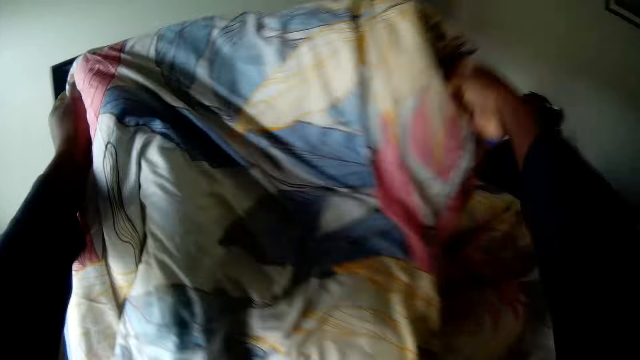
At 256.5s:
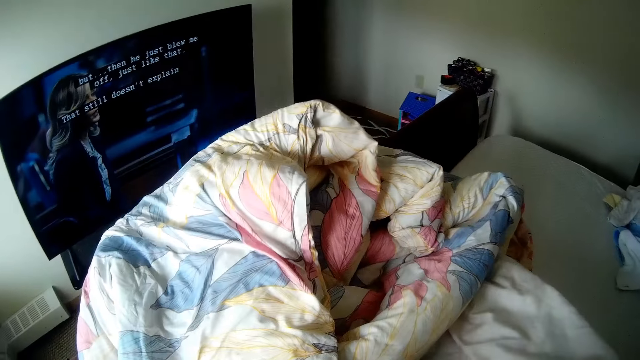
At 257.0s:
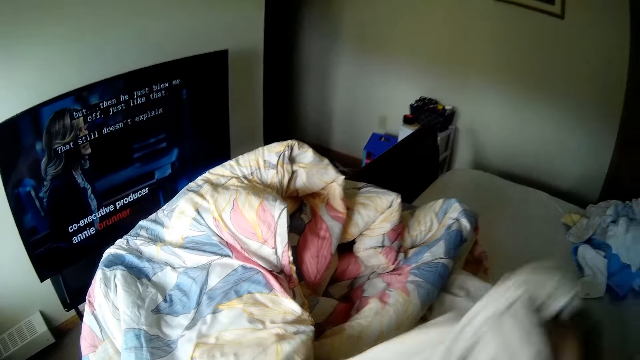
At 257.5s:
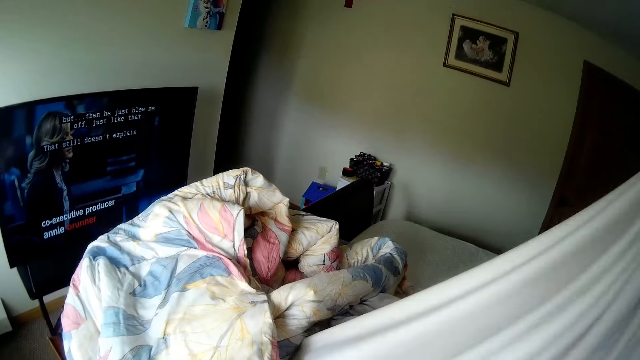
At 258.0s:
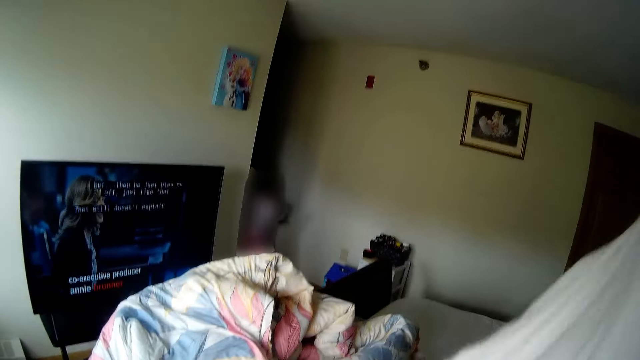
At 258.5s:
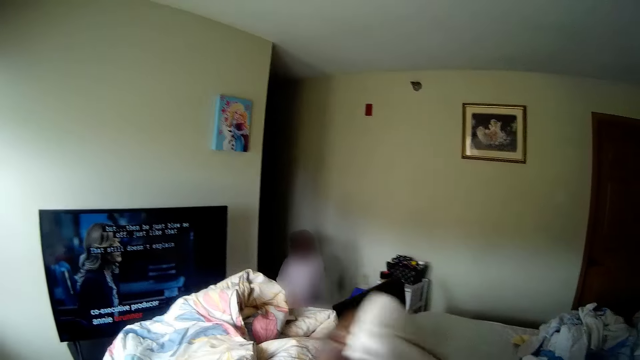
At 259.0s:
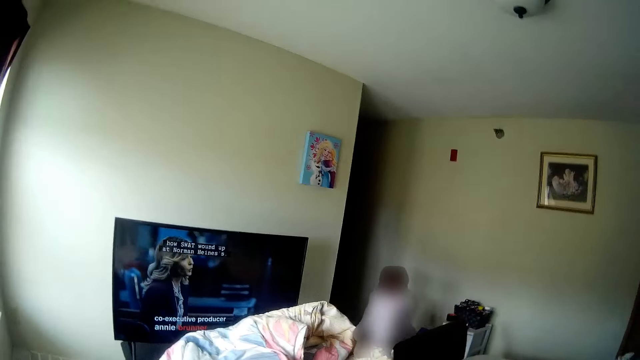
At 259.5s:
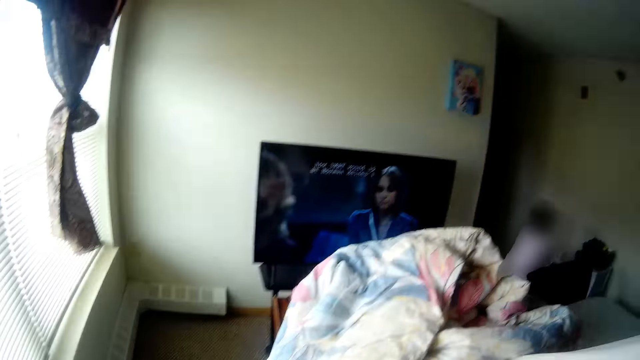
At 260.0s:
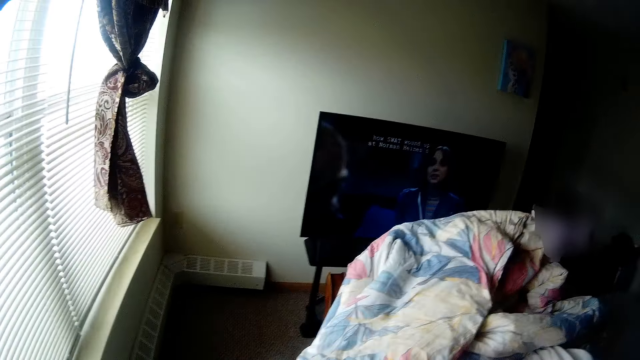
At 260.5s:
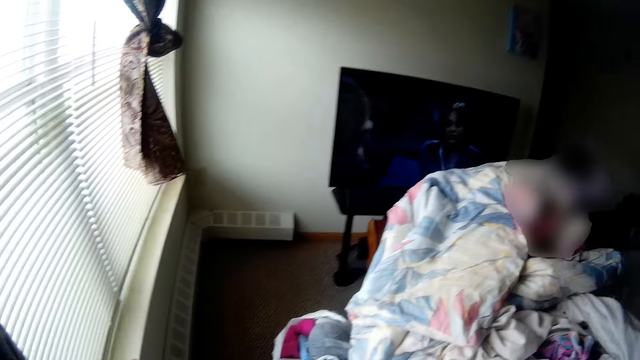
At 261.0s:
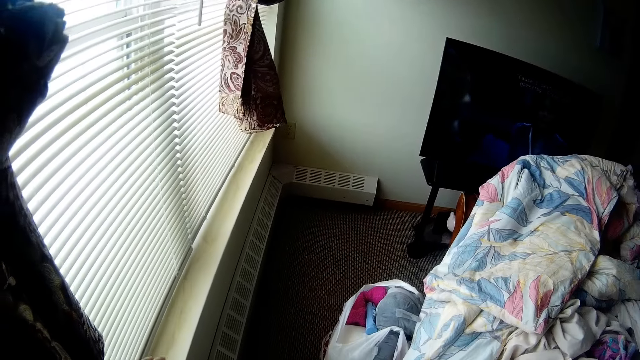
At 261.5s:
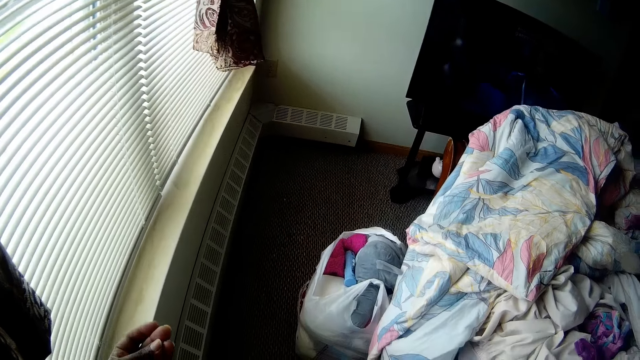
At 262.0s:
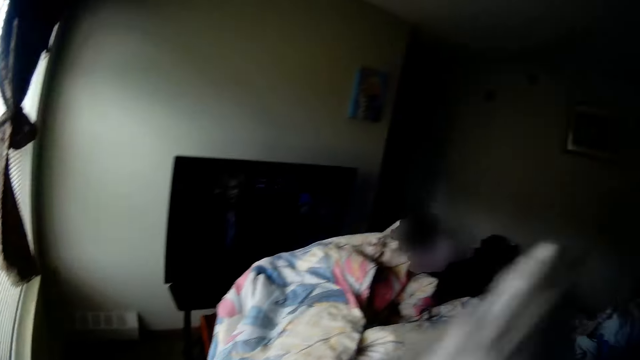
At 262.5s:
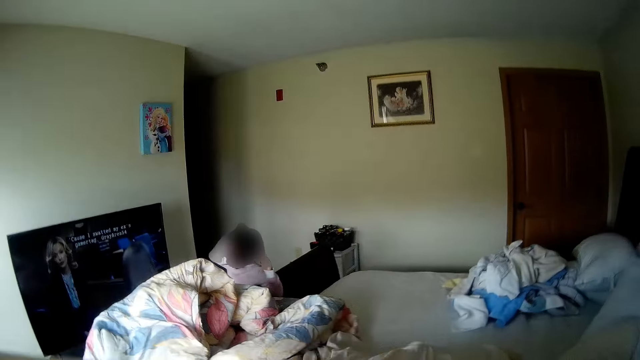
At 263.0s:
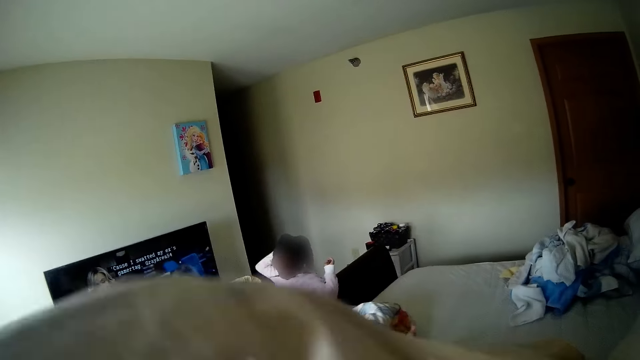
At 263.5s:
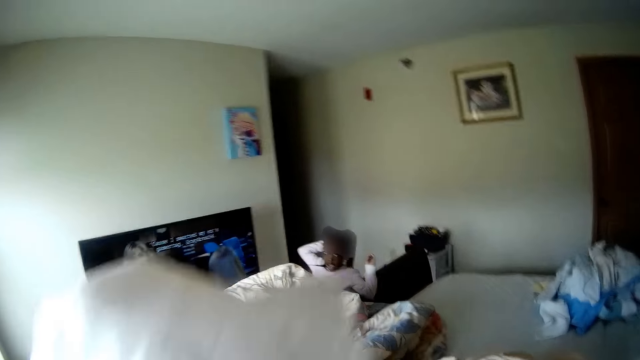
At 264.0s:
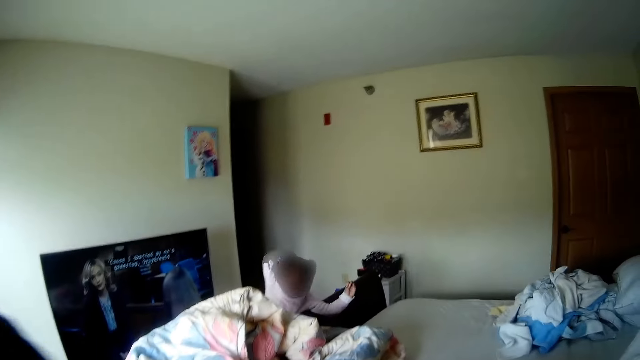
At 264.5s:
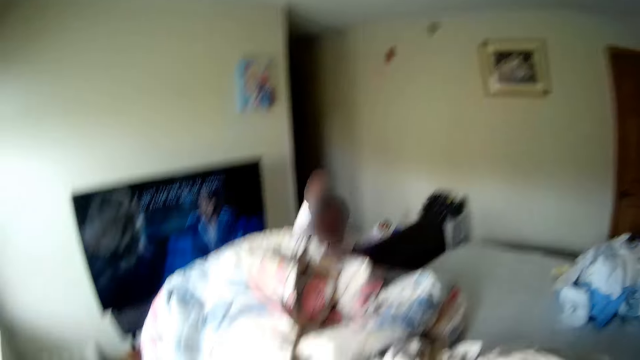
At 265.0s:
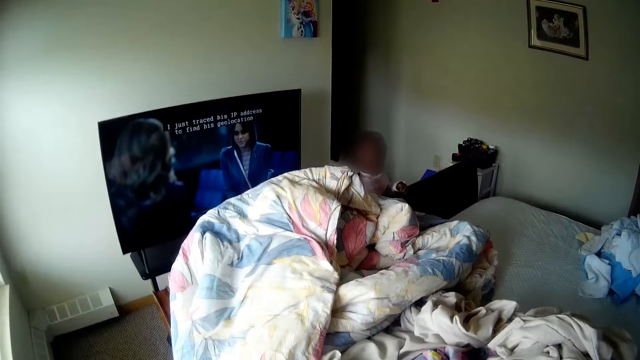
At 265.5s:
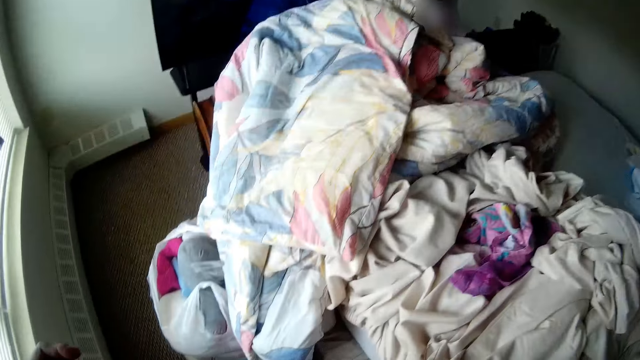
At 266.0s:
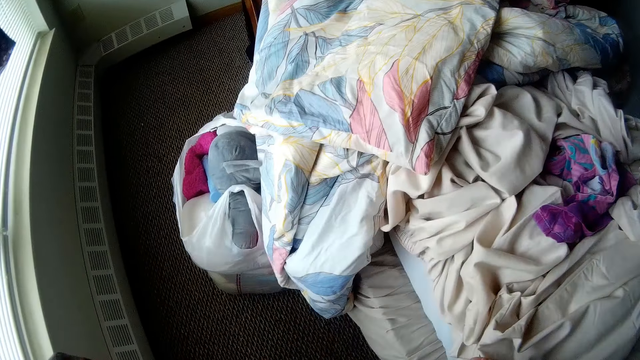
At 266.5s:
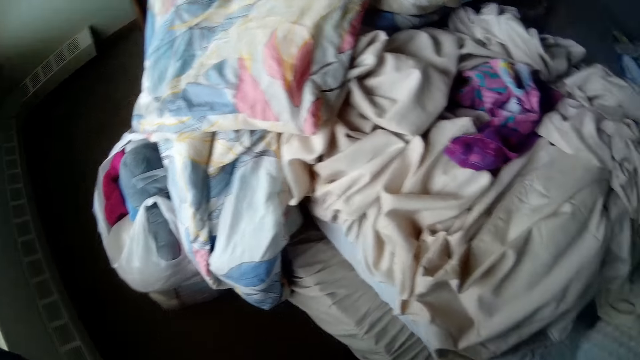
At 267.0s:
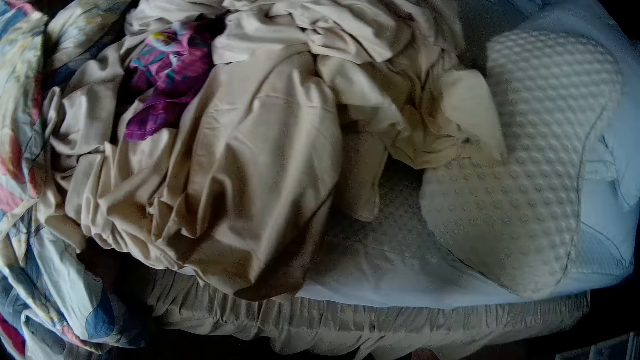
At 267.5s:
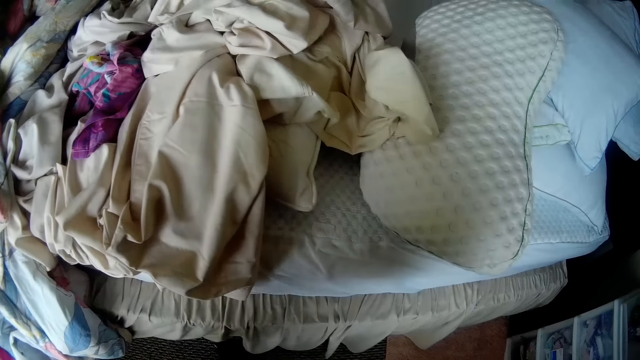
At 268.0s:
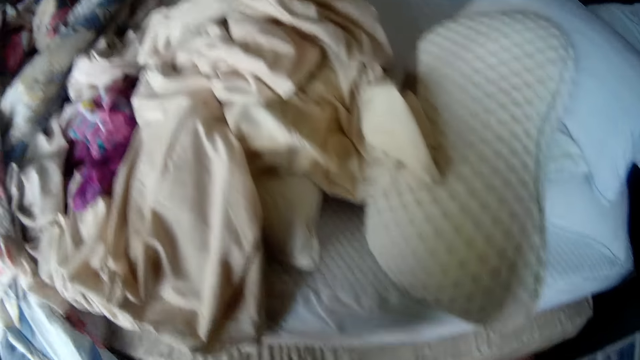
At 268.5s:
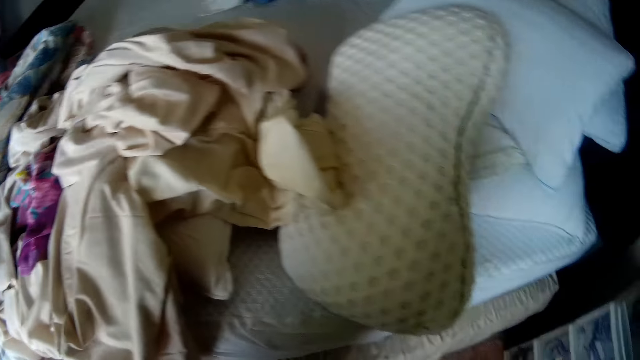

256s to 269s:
The camera wearer picks up the duvet from the bed with both hands. She drops the duvet on the bed with both hands. She removes the bedsheet on the bed with her right hand. The girl walks into the room. The camera wearer interacts with the girl. She picks up the bedsheet from the bed with both hands. She talks to someone. The girl throws a stone.

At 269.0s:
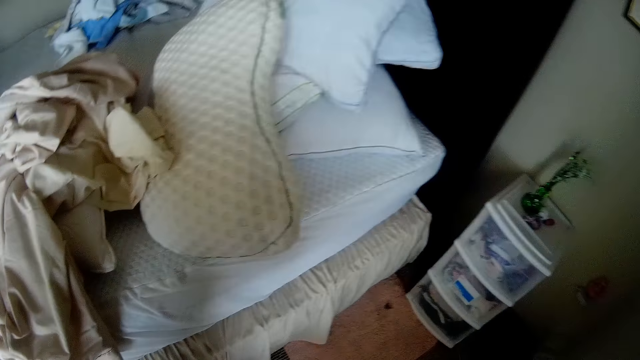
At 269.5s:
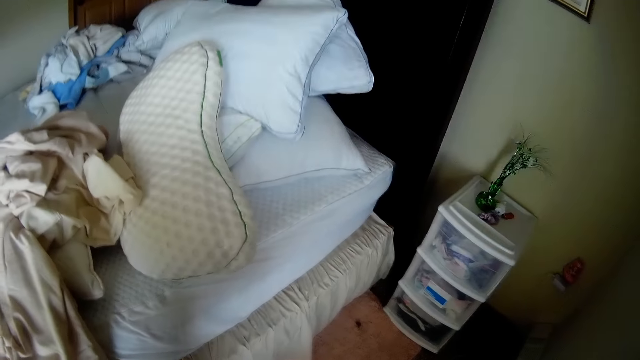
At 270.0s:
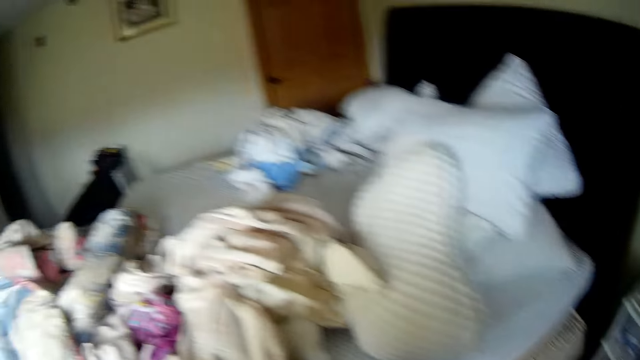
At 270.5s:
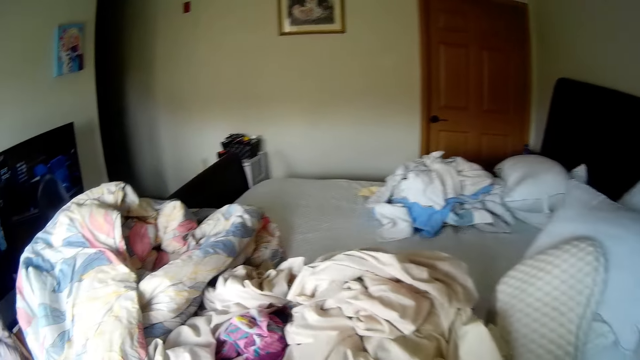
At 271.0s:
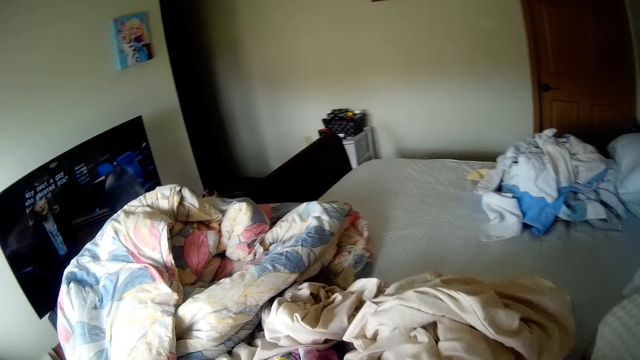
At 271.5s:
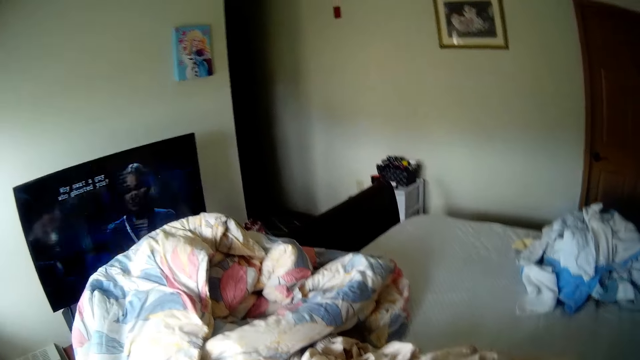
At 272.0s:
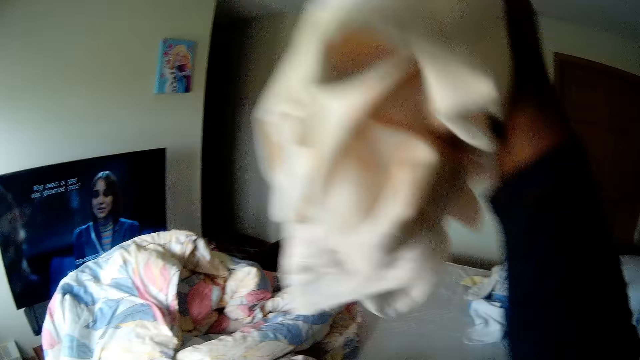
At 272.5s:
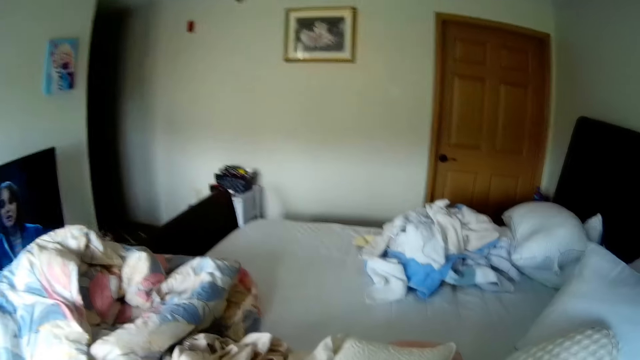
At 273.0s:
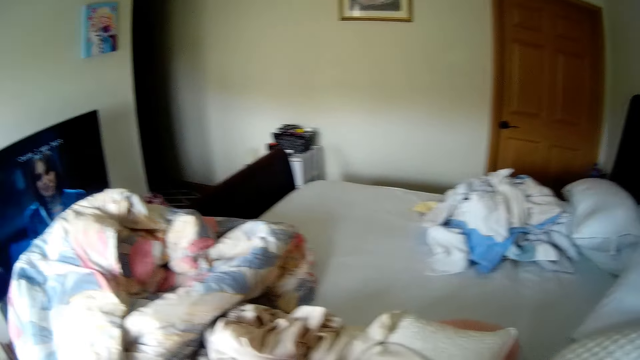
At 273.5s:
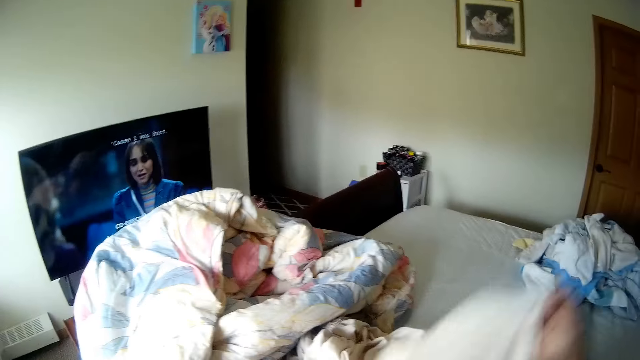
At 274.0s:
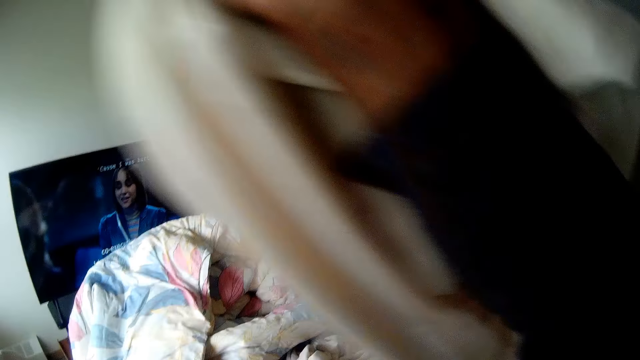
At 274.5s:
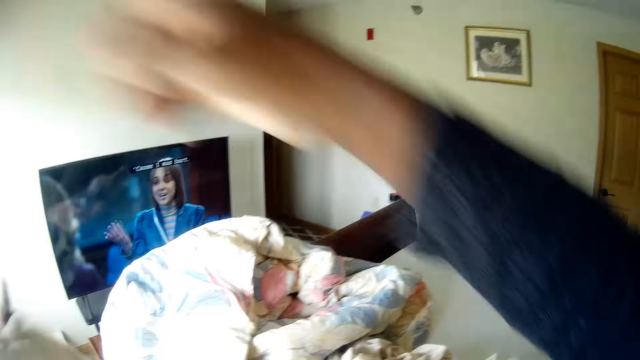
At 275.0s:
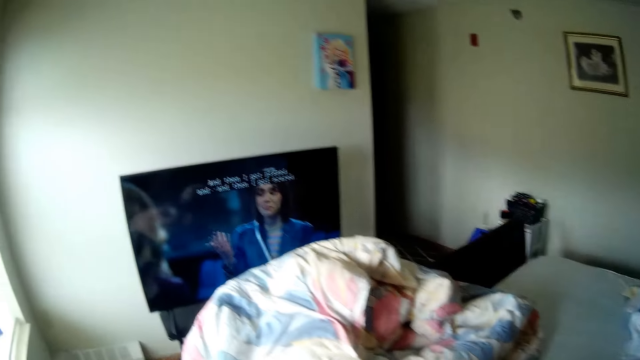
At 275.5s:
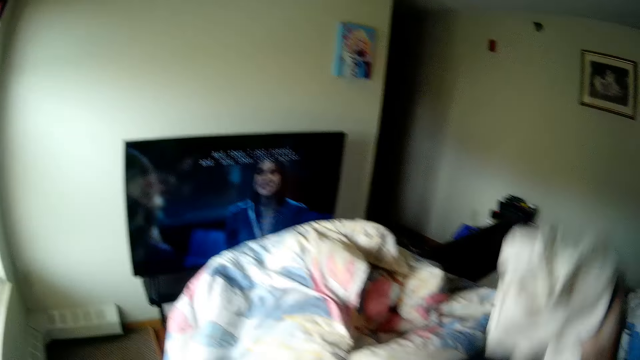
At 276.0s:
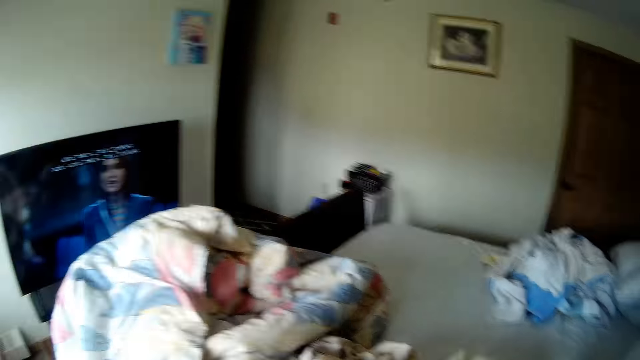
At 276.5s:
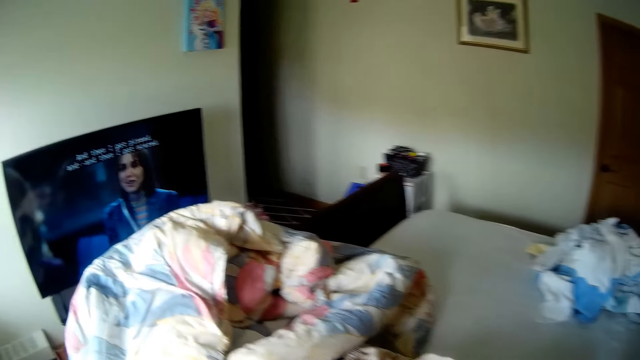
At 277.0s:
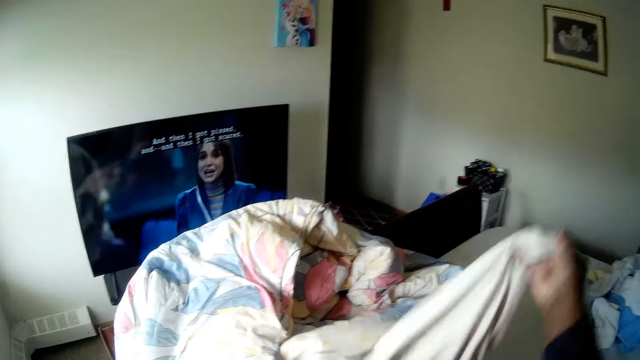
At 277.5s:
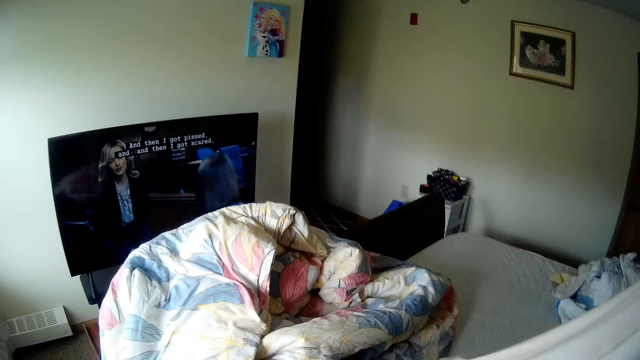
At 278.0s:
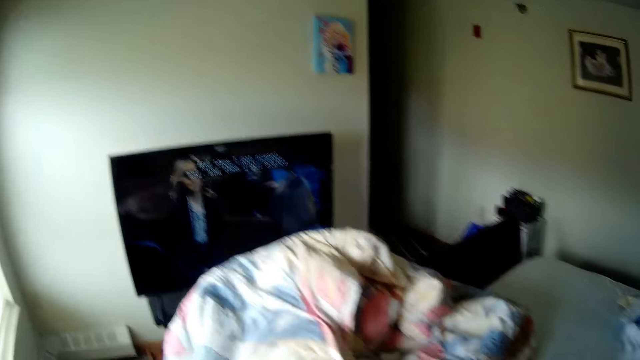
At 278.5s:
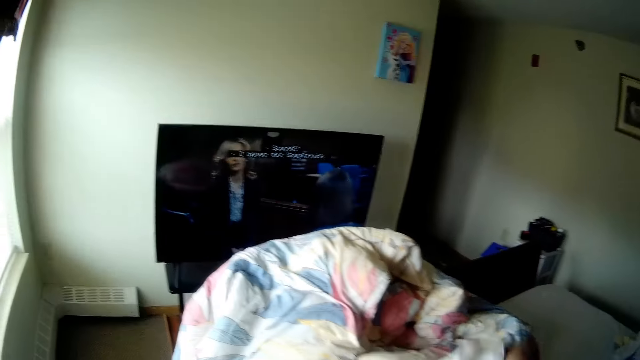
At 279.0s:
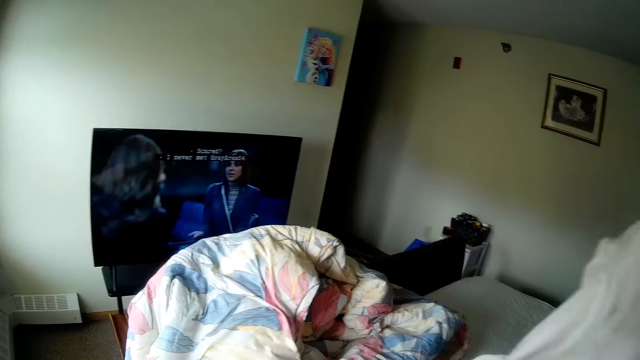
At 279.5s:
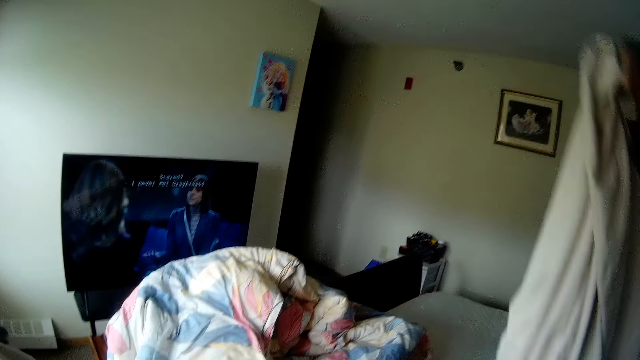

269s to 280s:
The camera wearer picks up a pillow case from the bed with her right hand, repeatedly. She picks up the bedsheet from the bed with her right hand.
